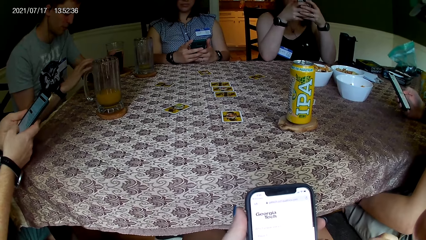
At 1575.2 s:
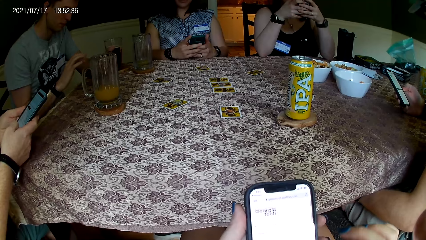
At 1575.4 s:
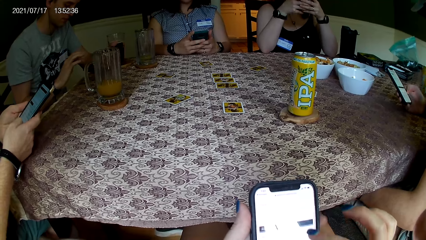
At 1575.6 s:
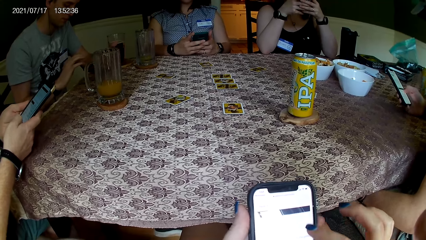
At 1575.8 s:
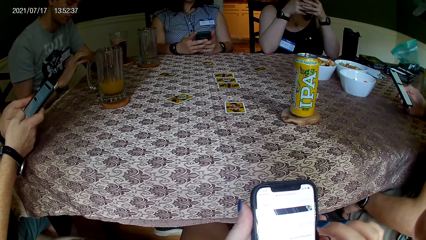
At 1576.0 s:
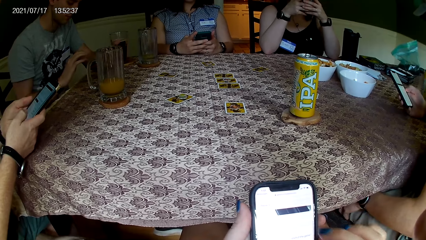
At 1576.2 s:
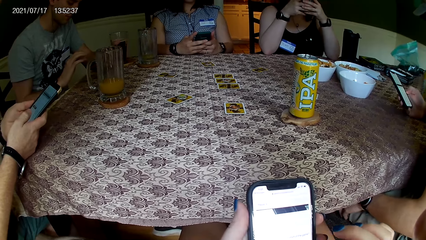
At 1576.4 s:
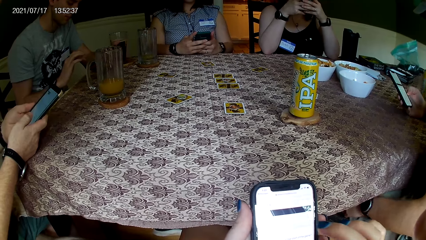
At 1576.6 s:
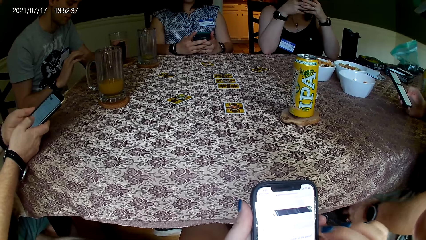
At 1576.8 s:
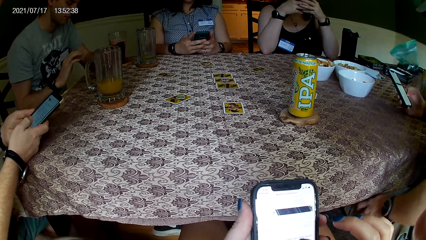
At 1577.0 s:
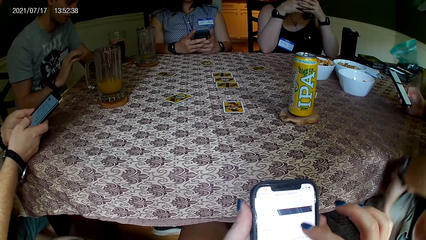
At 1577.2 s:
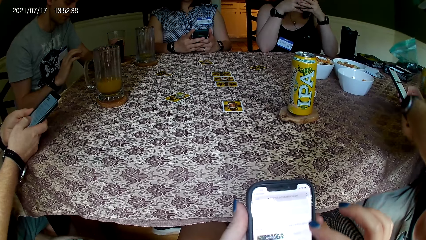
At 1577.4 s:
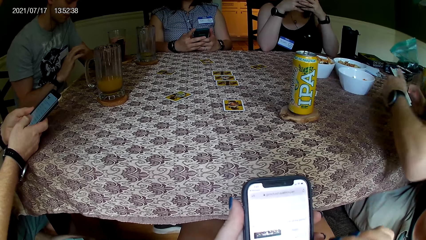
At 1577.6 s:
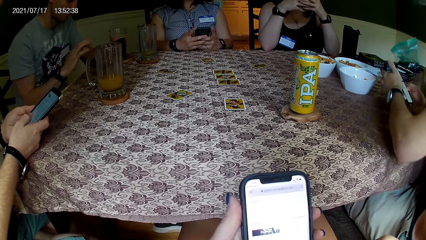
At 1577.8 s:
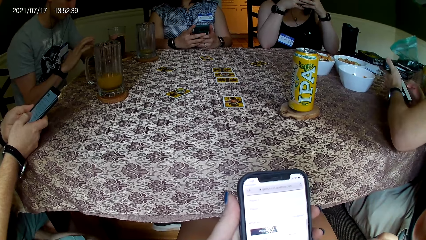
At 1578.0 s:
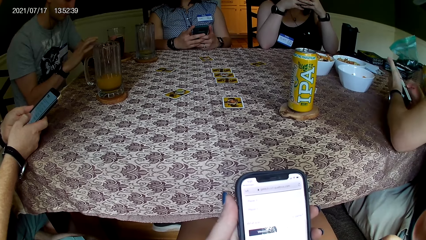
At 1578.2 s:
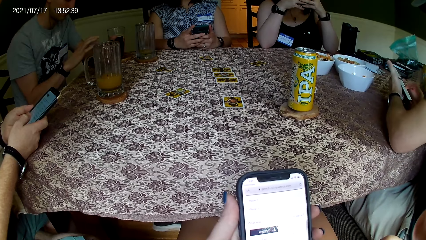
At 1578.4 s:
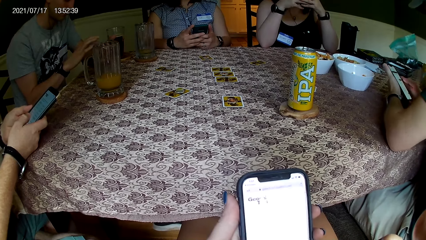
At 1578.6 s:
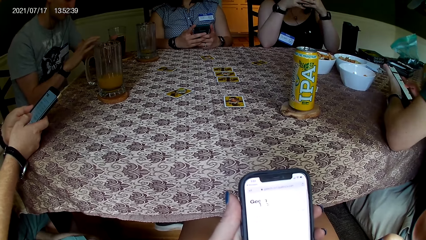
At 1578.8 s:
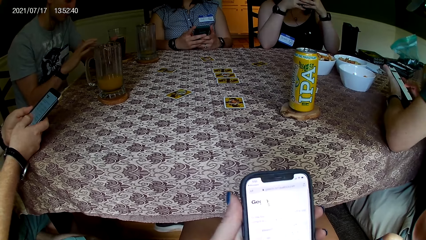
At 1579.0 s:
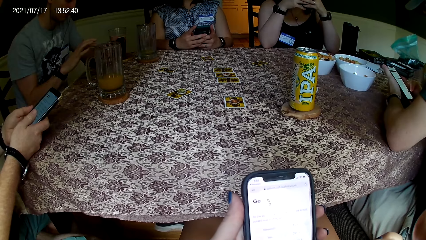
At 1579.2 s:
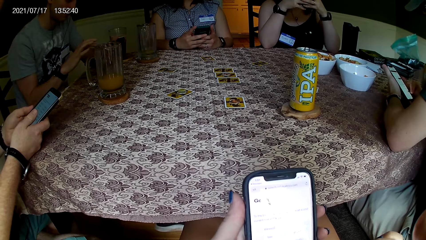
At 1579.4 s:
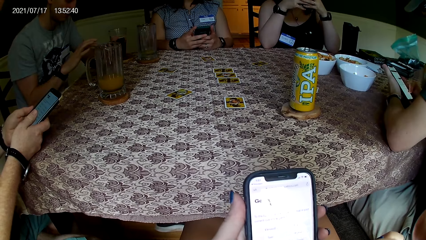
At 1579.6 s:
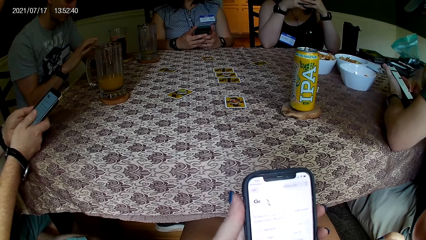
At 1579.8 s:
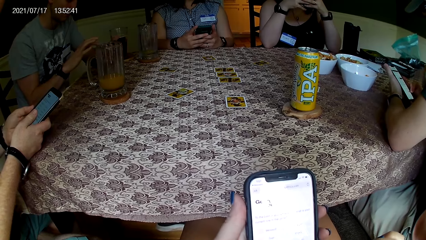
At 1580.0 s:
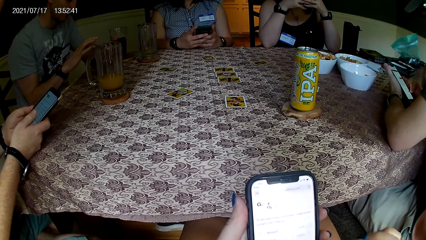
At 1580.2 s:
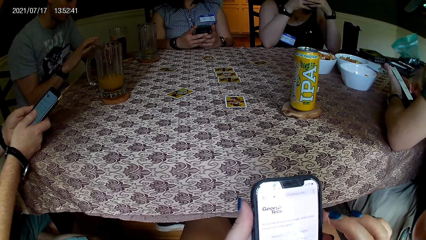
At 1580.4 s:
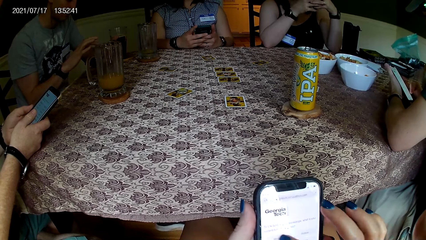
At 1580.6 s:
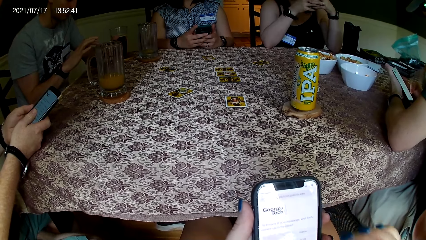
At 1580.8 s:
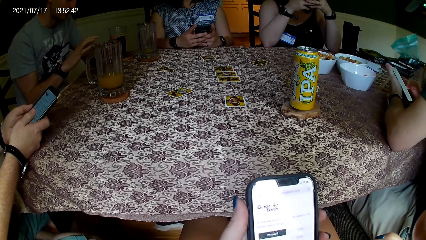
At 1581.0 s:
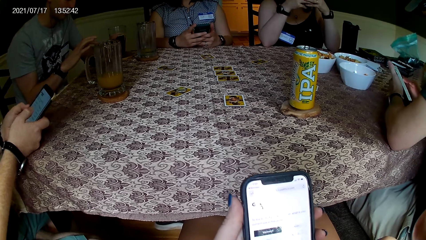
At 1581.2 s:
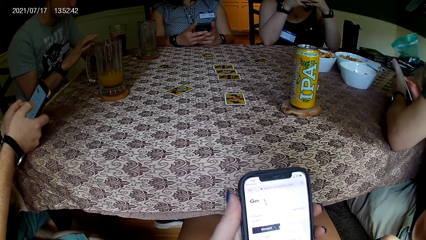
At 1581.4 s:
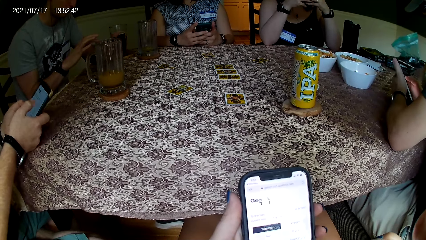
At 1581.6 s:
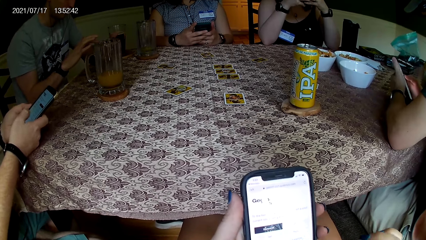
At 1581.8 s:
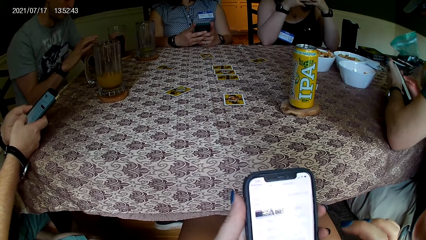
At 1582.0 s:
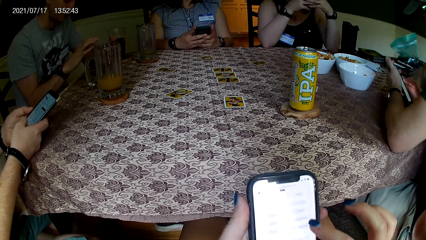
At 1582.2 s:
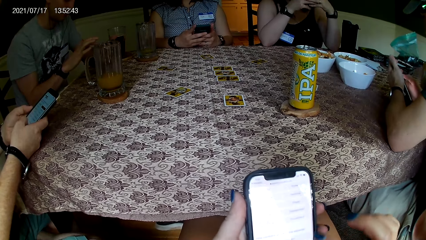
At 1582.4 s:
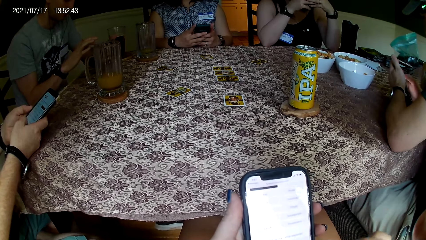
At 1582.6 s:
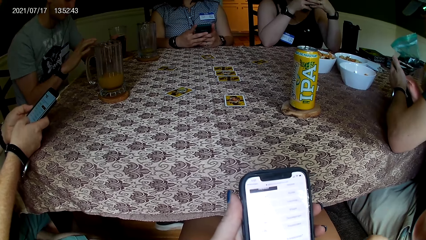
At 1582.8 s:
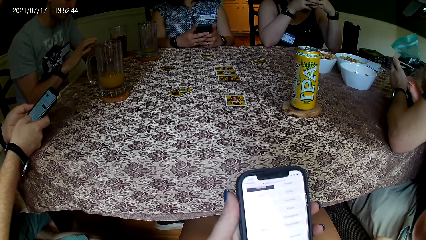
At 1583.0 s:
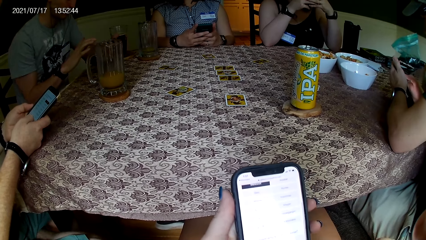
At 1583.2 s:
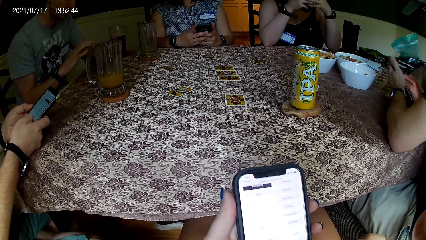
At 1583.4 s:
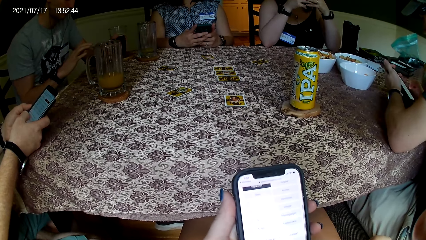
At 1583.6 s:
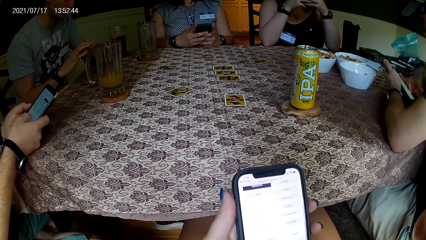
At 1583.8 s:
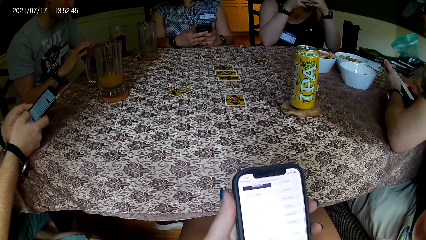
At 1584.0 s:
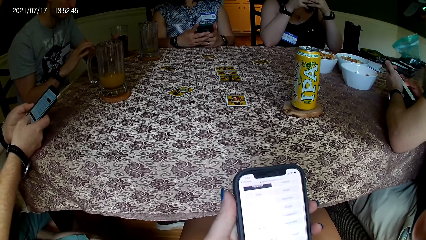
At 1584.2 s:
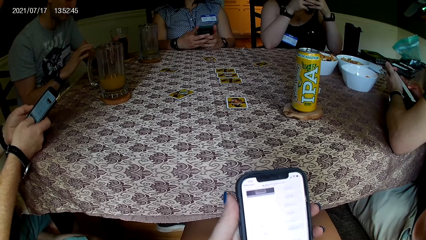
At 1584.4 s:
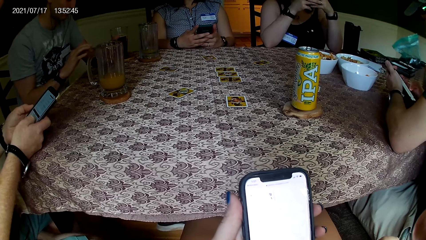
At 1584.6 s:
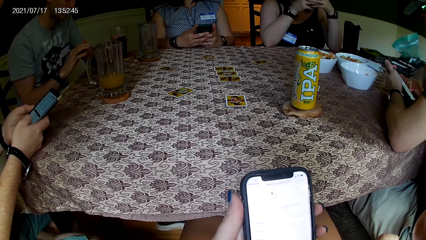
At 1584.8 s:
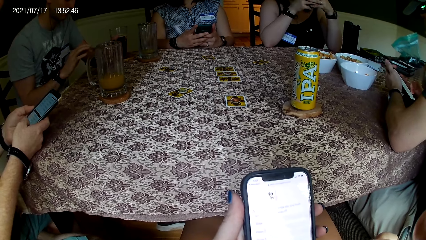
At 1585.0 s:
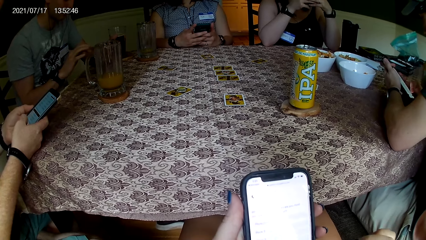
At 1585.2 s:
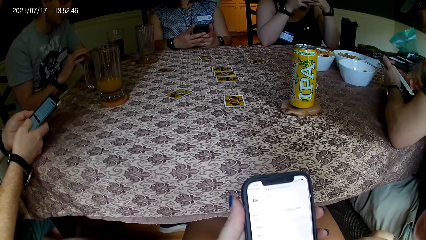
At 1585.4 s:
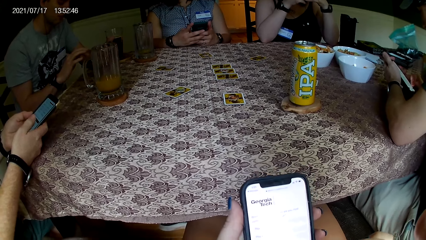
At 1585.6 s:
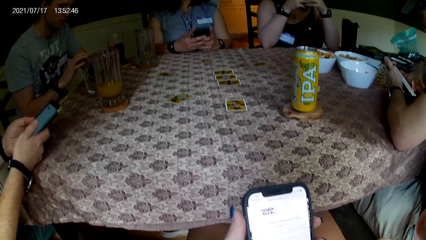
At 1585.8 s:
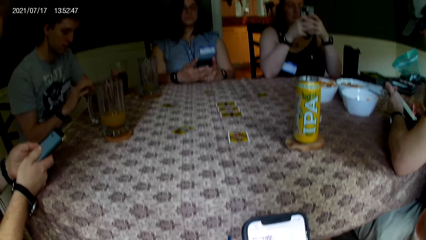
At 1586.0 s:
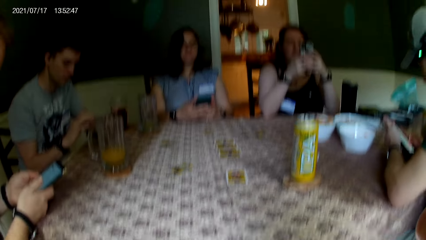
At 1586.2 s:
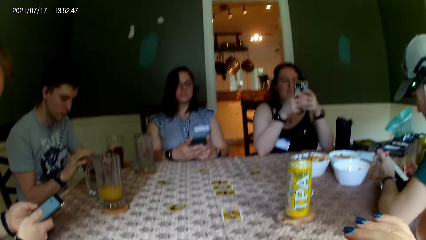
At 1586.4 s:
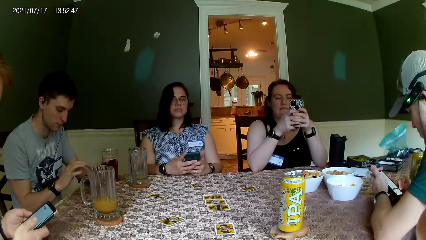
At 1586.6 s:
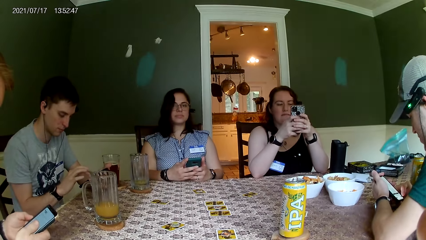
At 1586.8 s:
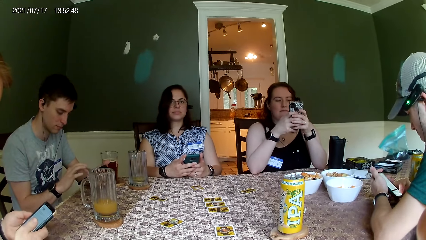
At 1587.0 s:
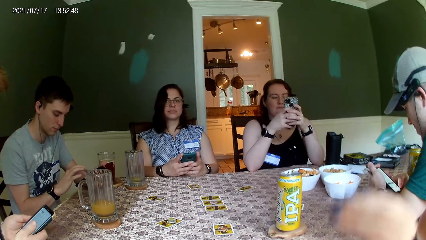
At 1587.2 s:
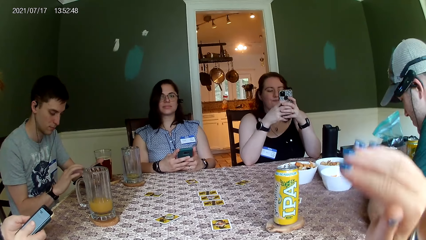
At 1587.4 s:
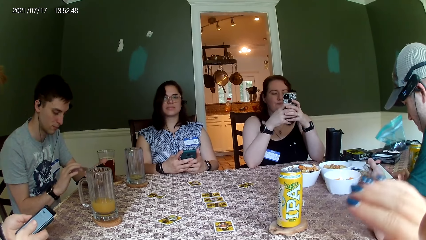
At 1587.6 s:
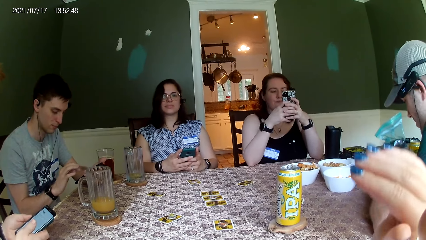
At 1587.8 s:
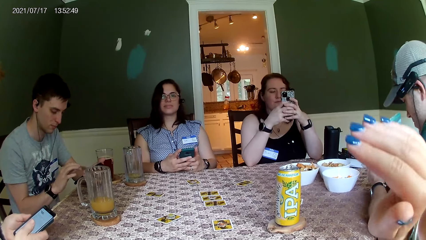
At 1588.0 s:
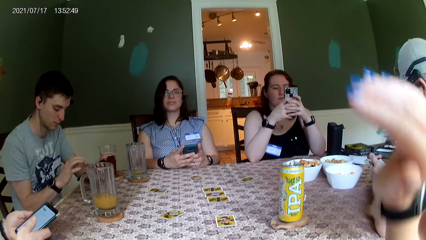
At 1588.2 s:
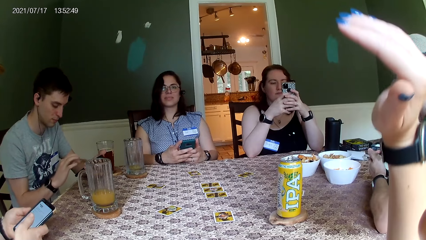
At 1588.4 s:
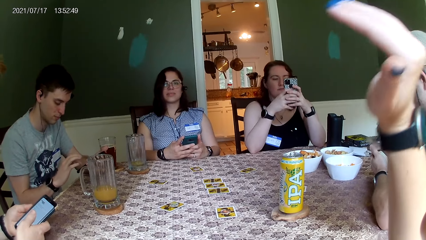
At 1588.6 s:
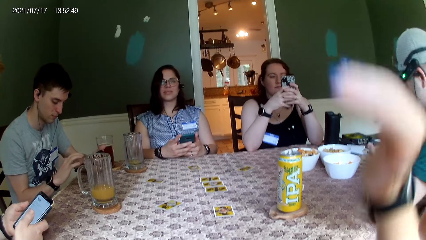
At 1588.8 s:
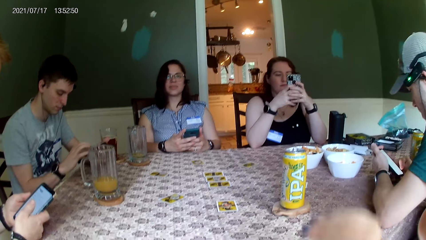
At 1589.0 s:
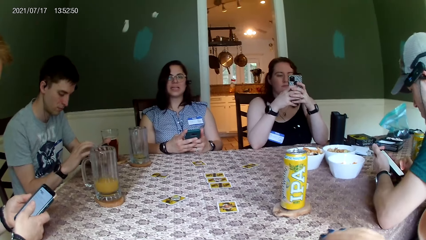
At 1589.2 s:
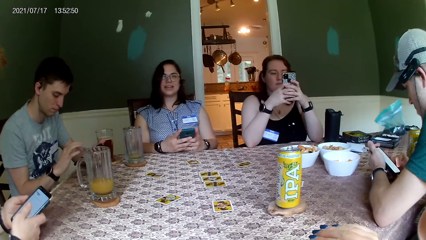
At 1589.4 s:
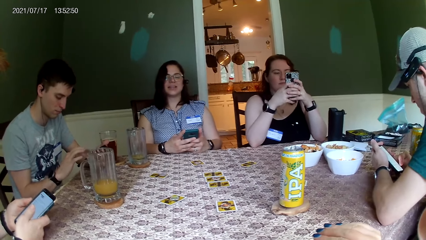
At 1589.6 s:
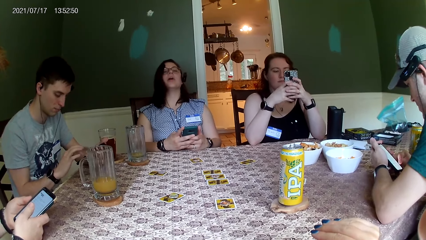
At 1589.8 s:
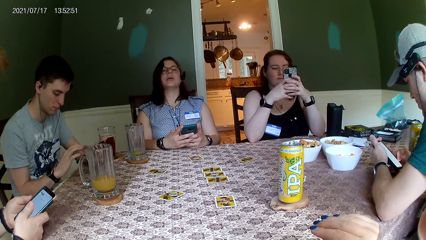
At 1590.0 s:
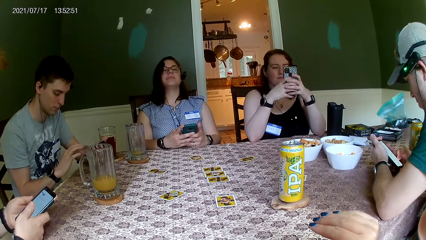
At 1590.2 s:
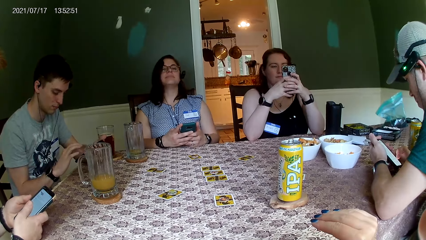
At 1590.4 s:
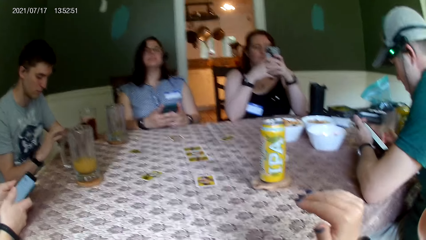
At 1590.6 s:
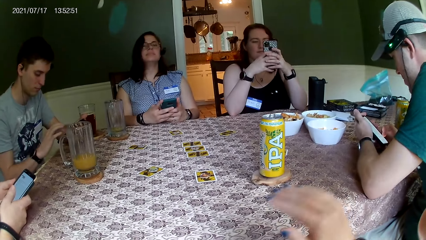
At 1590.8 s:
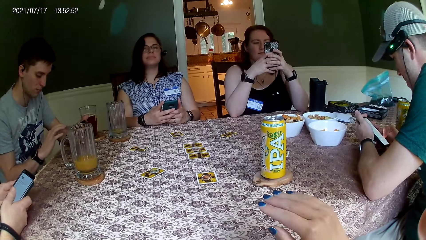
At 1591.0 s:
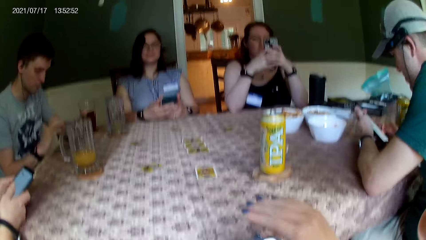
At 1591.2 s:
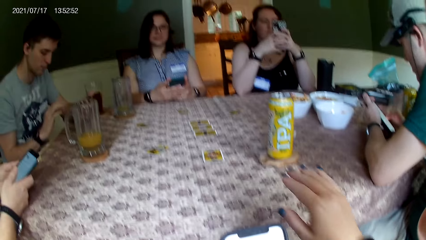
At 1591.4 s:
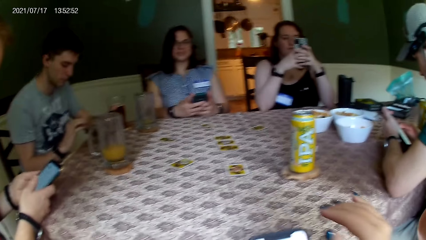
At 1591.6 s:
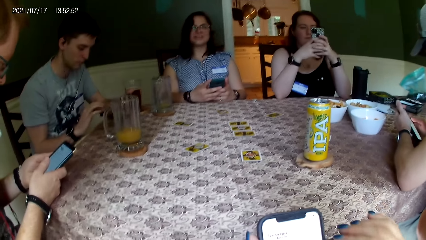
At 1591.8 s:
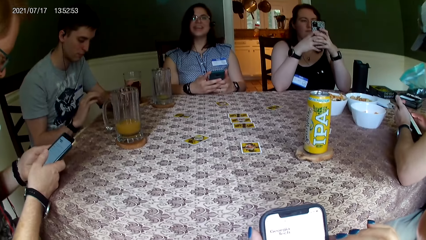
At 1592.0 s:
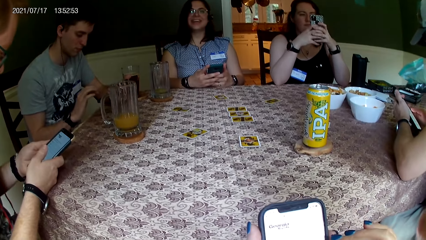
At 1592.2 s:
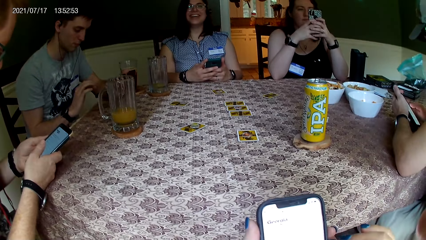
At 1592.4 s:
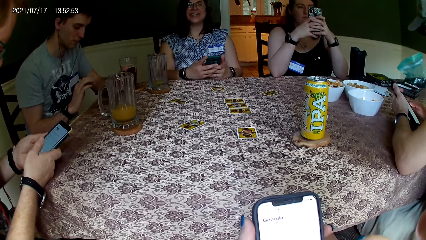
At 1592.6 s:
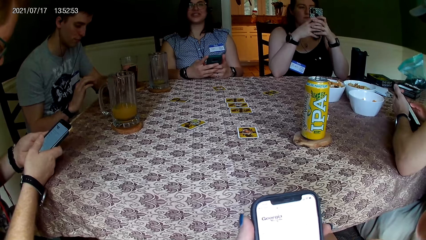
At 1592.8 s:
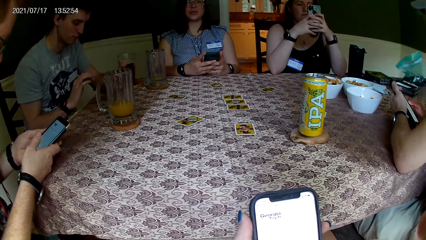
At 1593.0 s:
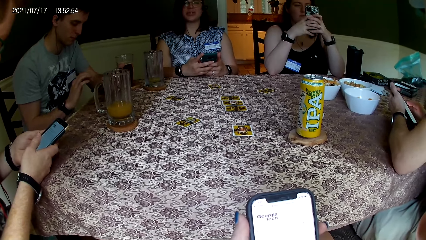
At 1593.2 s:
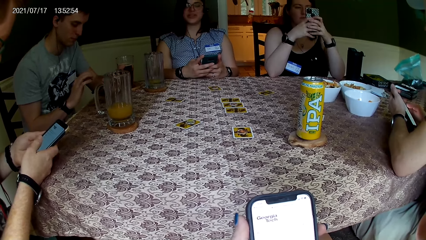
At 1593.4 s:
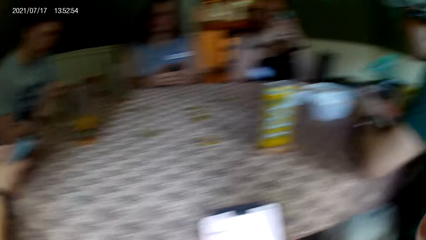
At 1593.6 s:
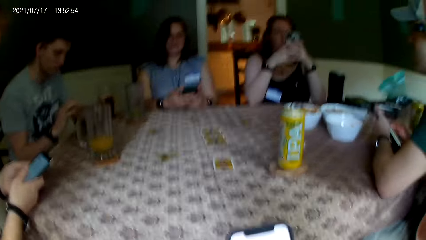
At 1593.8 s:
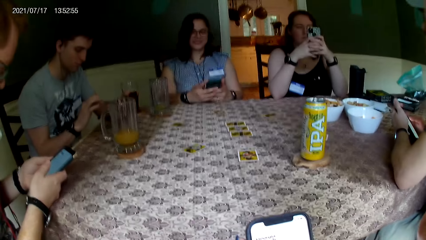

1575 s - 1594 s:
The camera wearer looks at the bottle of the drink on the table. They scroll up the phone with the right hand. The man places his left hand on the phone in his right hand. The camera wearer interacts with the group of people at the table. They look at a person, lift the right hand up, and talk to another person.
